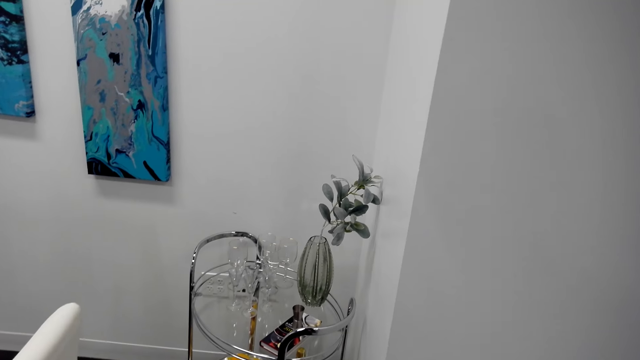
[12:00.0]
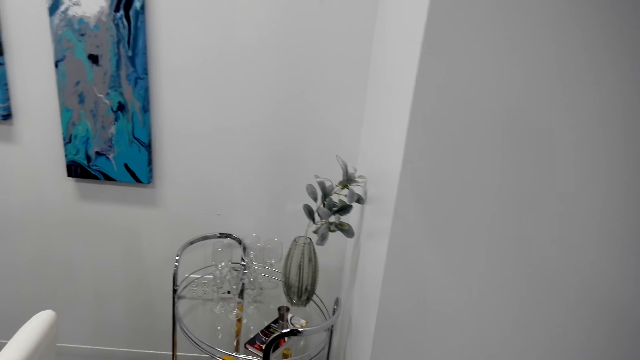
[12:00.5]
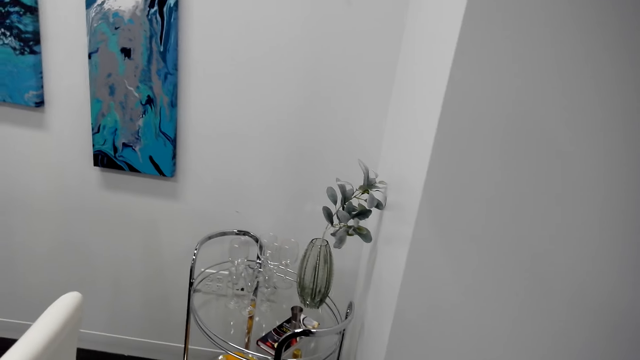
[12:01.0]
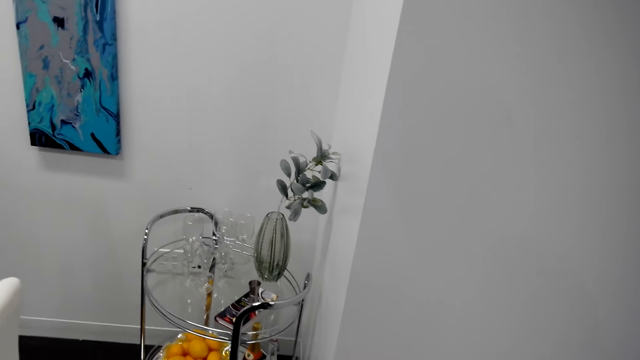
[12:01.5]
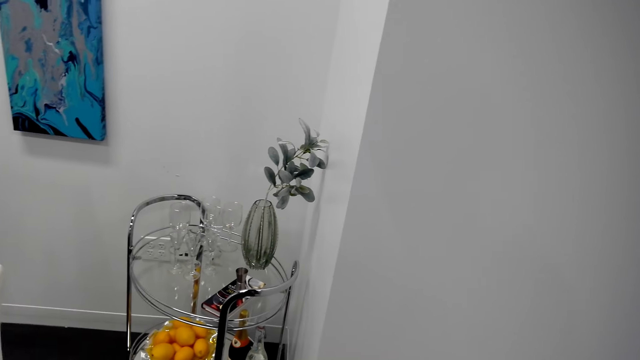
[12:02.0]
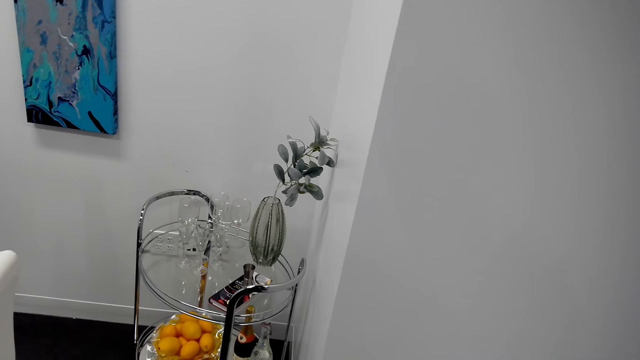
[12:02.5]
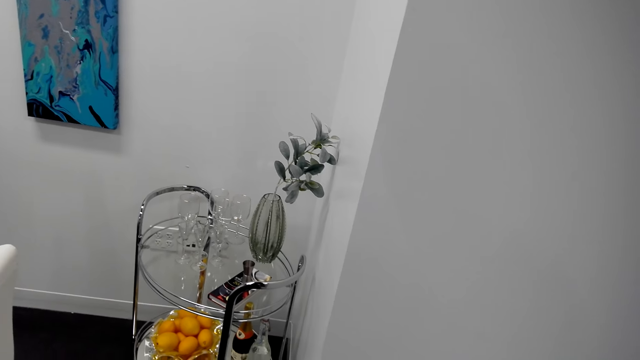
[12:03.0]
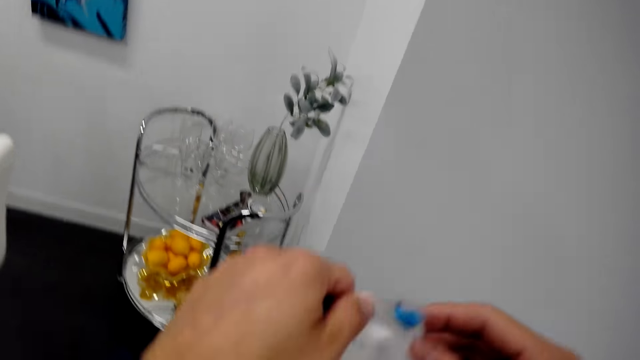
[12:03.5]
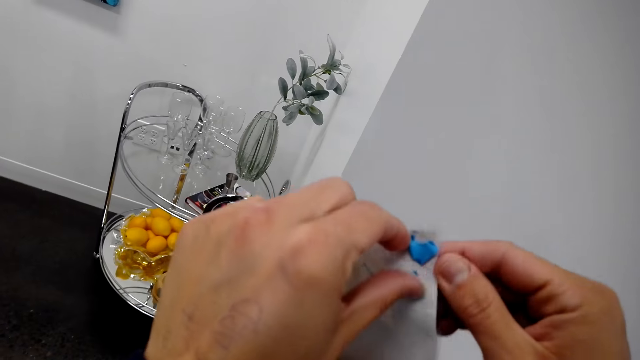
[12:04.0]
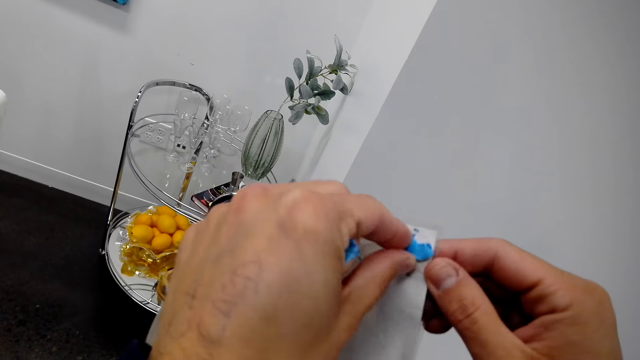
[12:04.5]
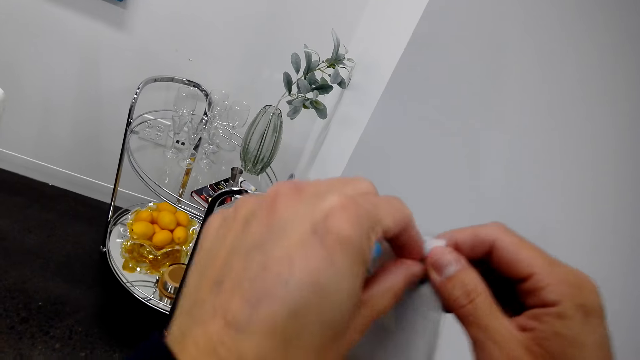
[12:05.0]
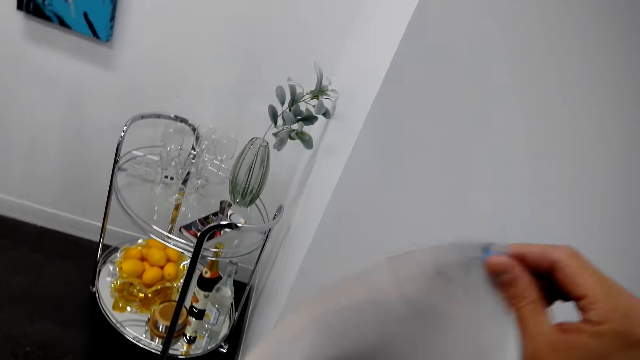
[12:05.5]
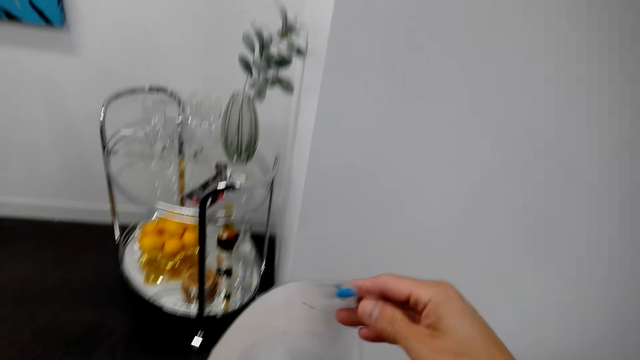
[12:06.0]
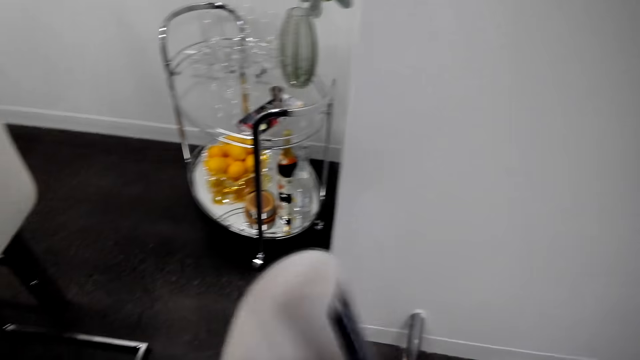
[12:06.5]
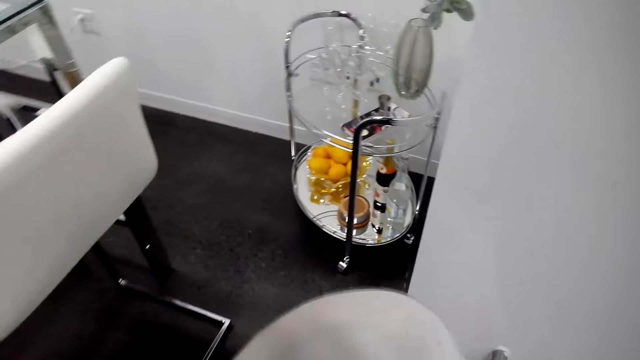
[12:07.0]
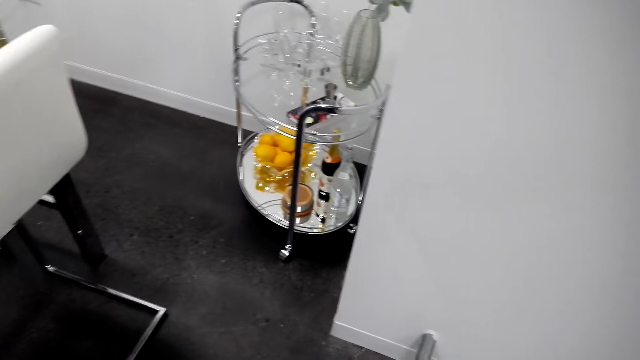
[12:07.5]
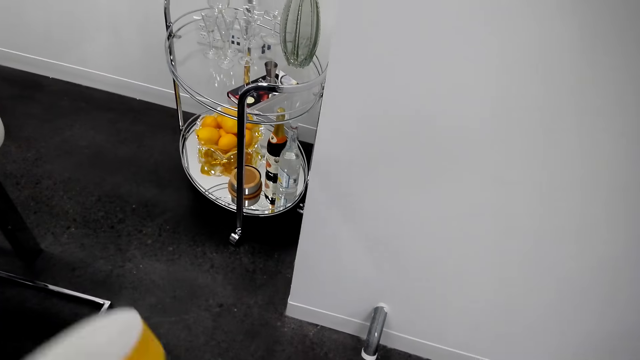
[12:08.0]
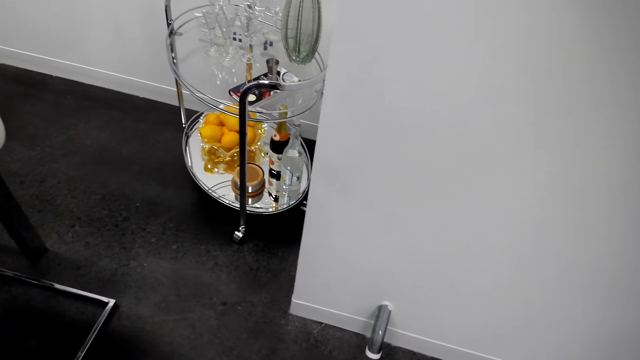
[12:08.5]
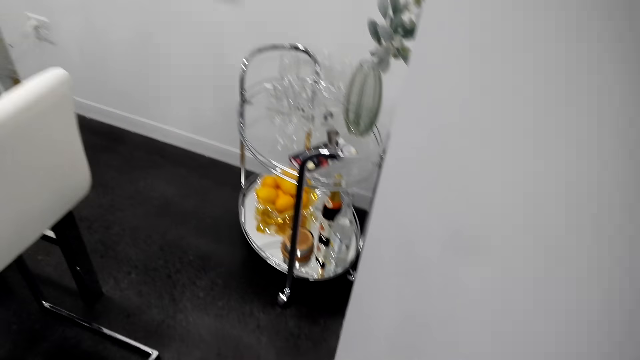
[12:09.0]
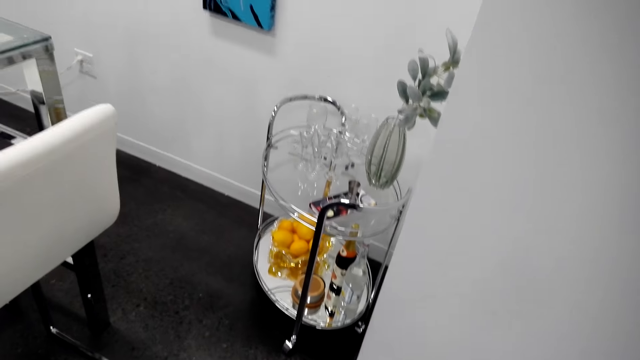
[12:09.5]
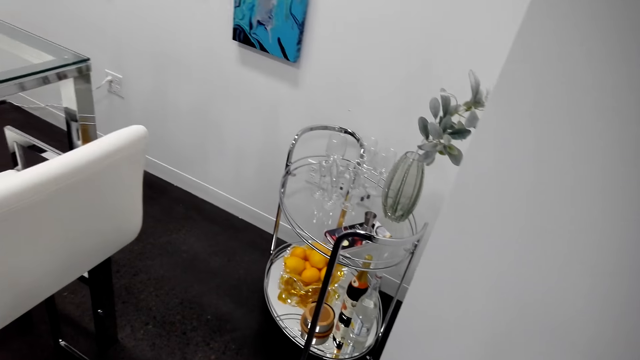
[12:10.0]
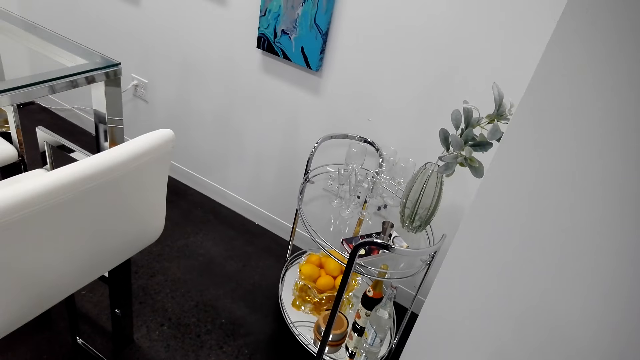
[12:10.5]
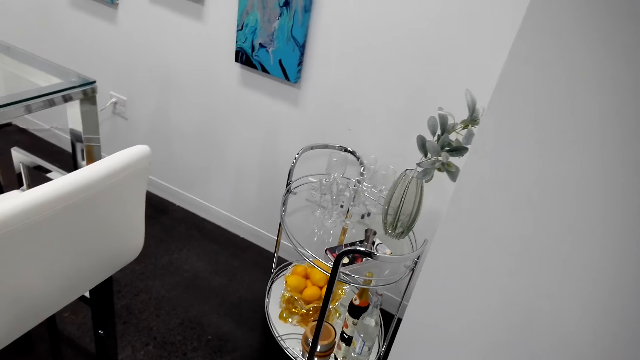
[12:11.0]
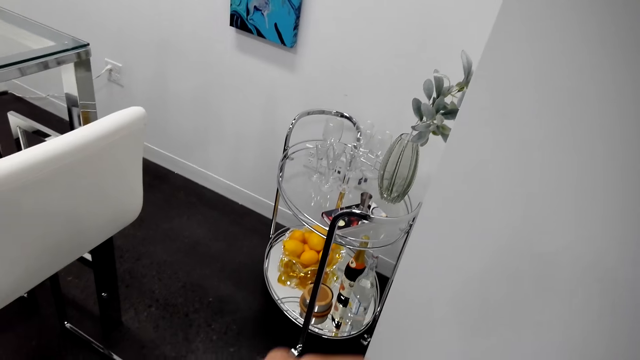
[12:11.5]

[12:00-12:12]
The camera wearer touches a rubber sticker. They remove a pin from the wall art.

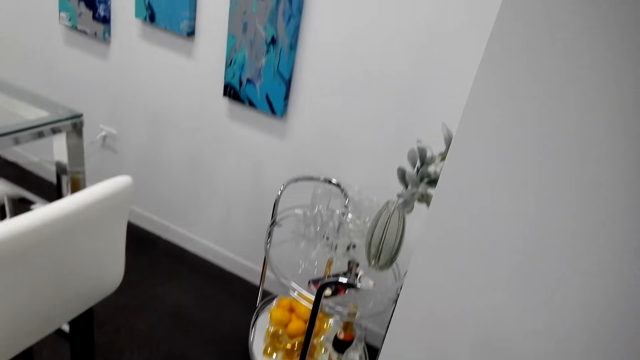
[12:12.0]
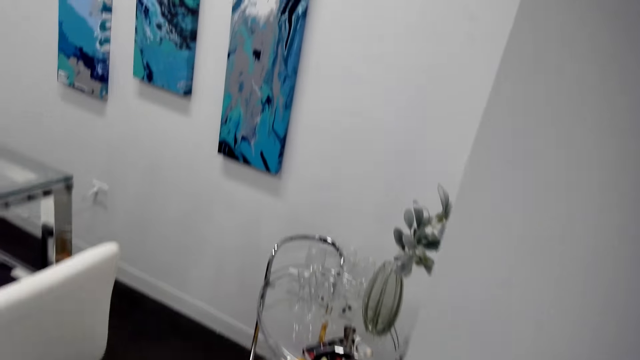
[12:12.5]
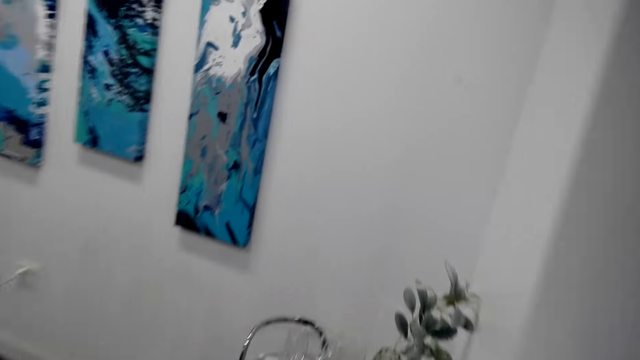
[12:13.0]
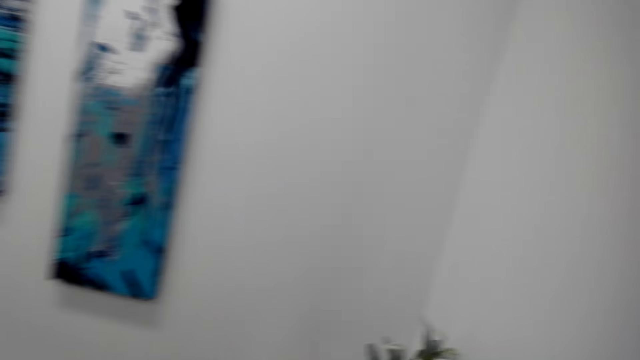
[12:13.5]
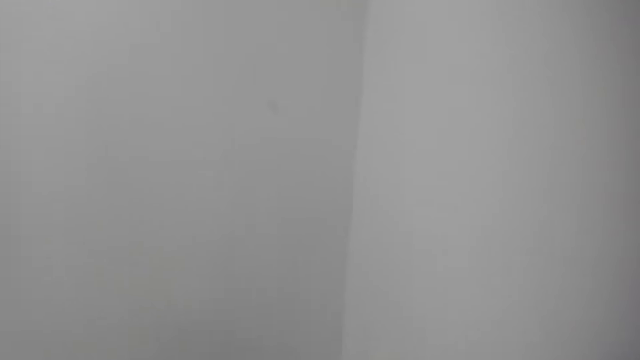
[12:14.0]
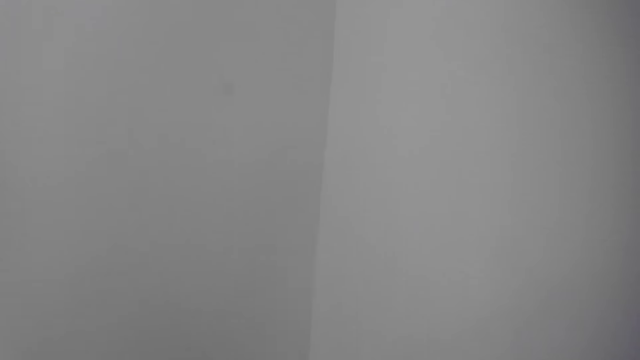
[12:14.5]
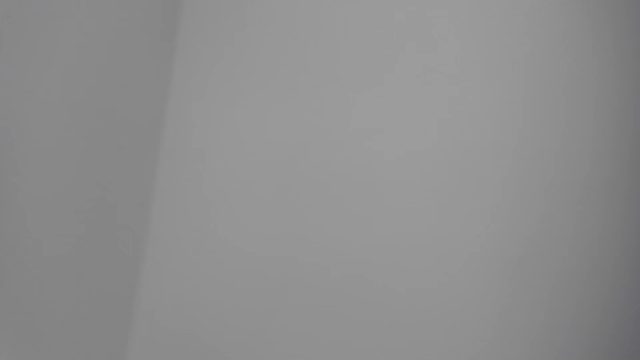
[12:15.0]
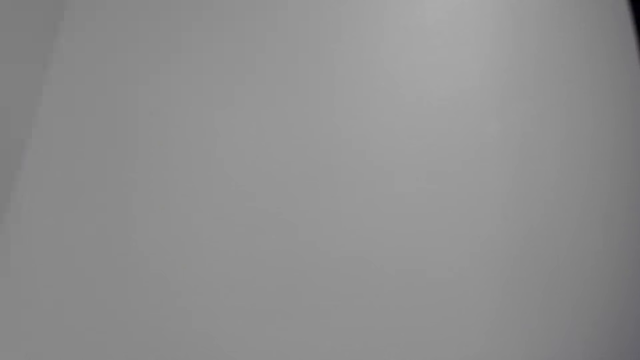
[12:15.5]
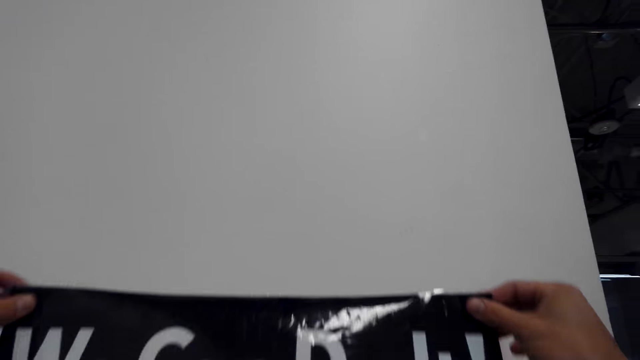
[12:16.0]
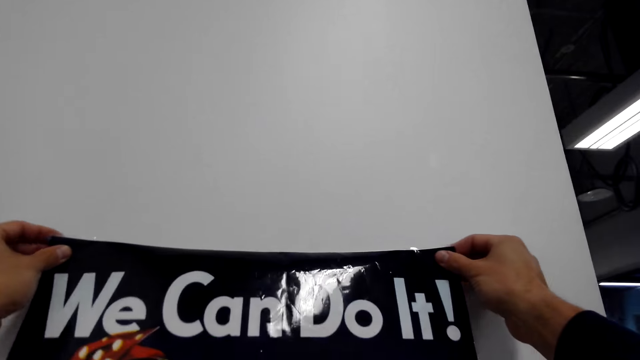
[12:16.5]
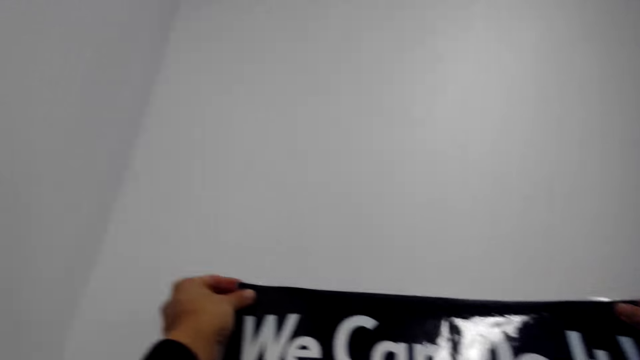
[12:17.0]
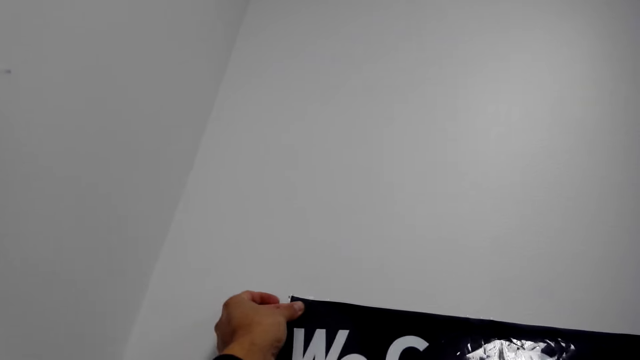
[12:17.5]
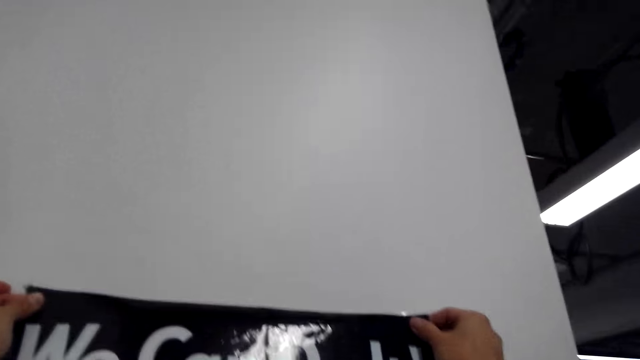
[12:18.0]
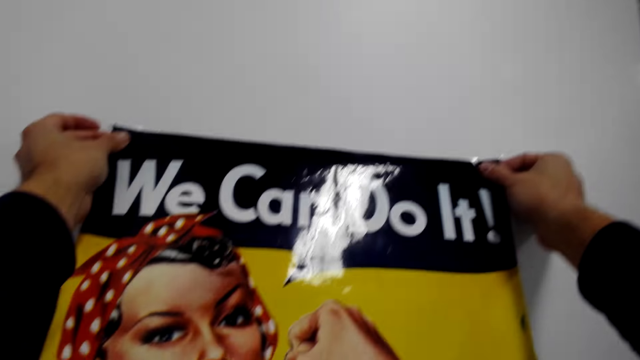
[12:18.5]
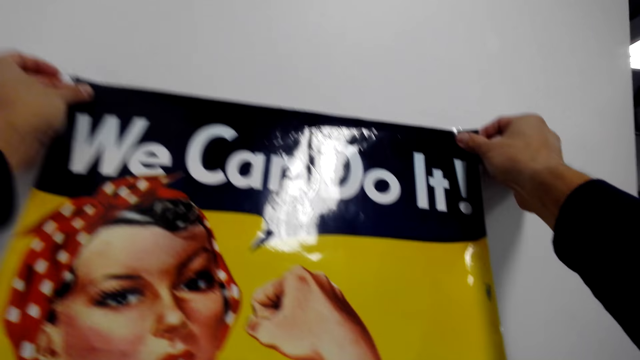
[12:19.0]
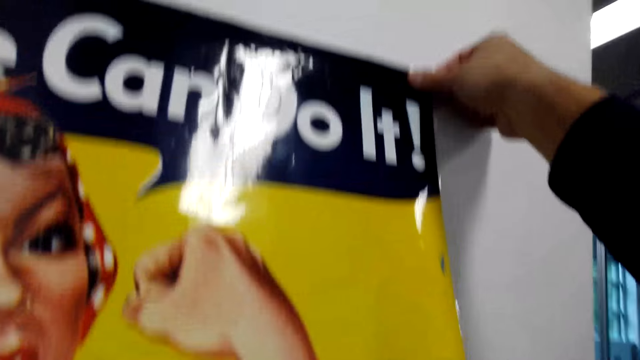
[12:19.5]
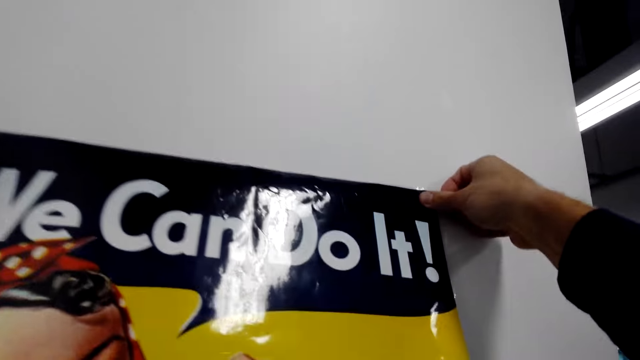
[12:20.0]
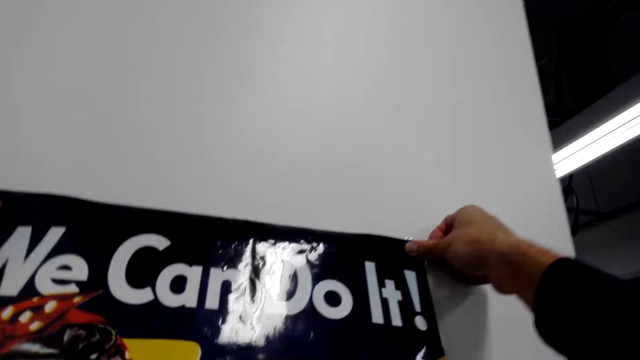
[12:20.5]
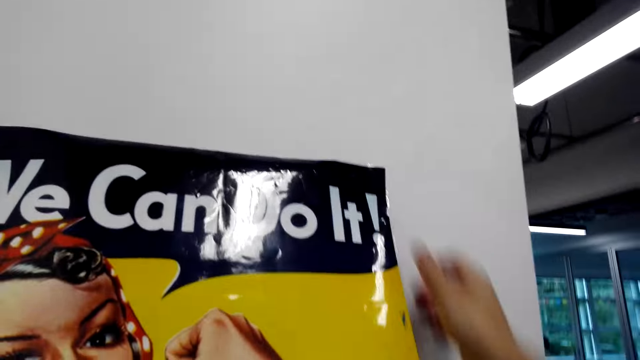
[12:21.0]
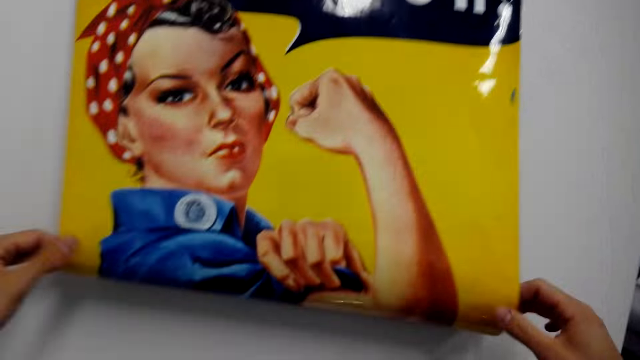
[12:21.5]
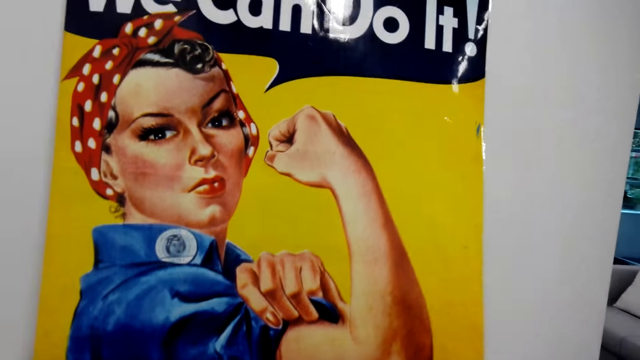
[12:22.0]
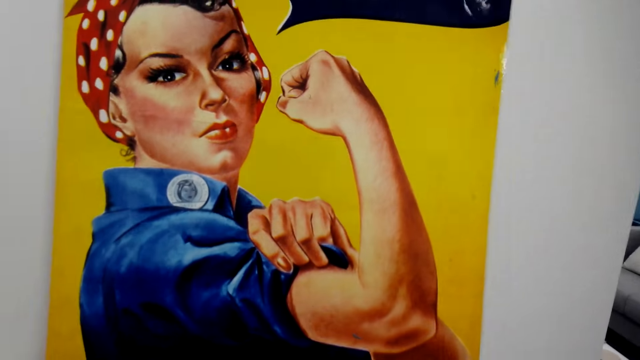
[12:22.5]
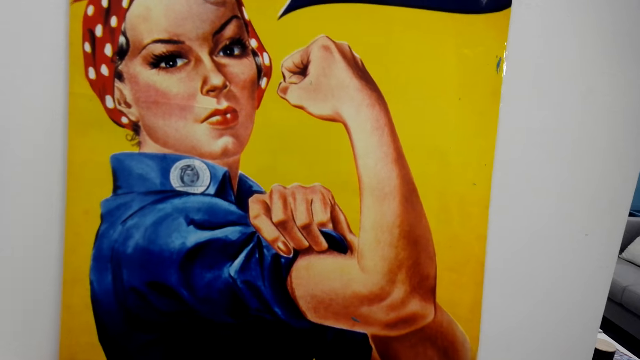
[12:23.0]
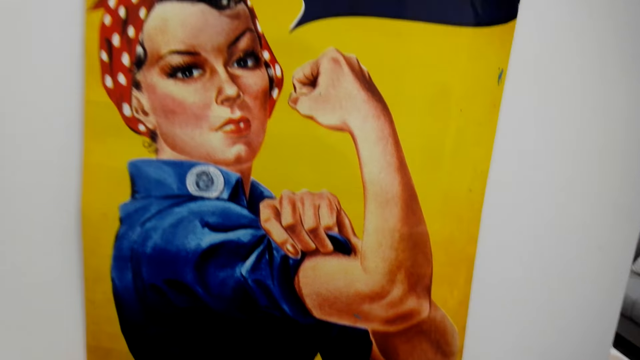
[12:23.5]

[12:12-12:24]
The camera wearer sticks a picture on the wall.
